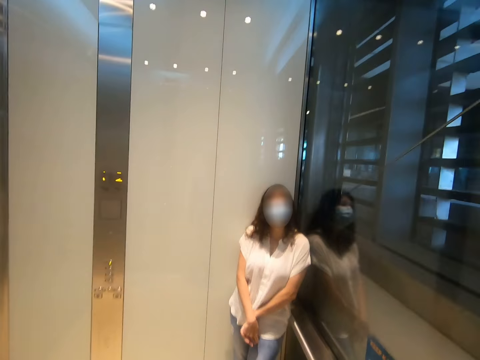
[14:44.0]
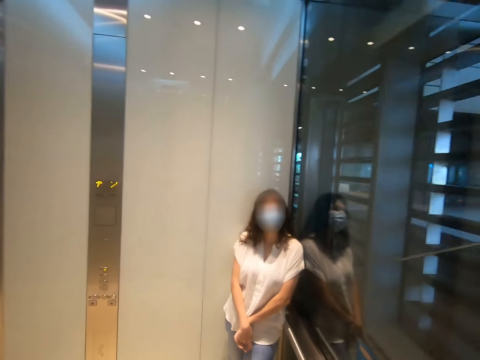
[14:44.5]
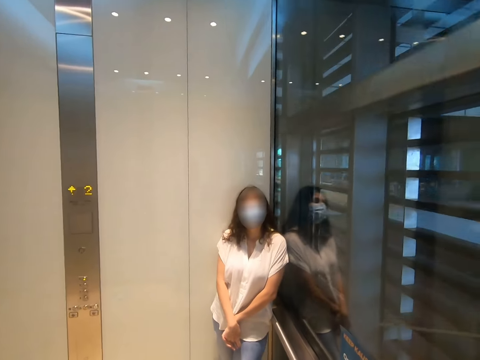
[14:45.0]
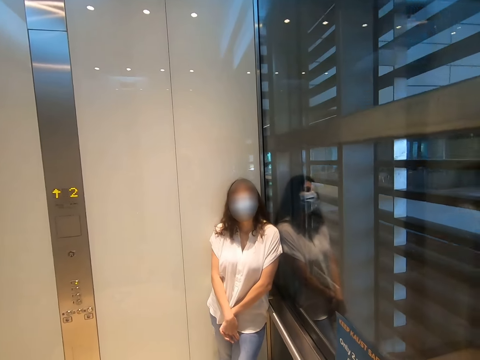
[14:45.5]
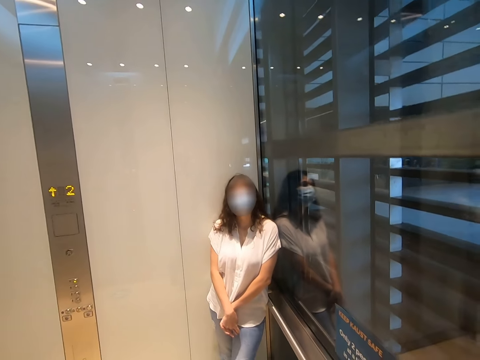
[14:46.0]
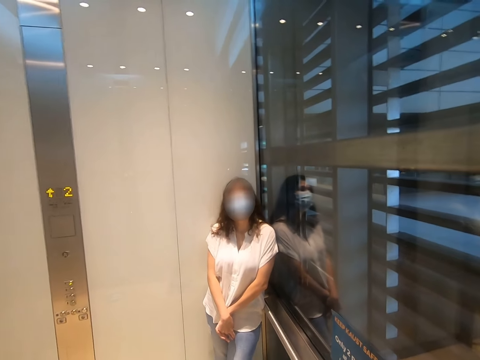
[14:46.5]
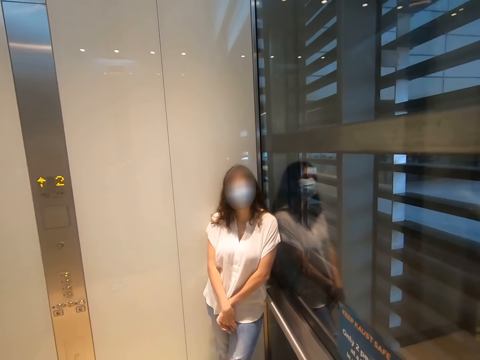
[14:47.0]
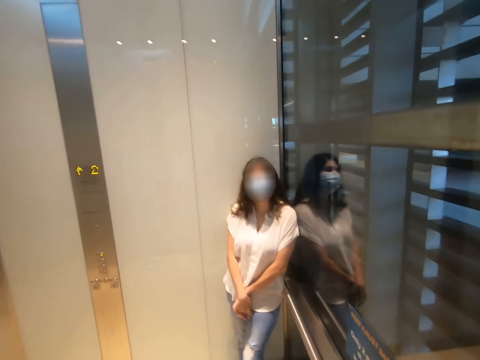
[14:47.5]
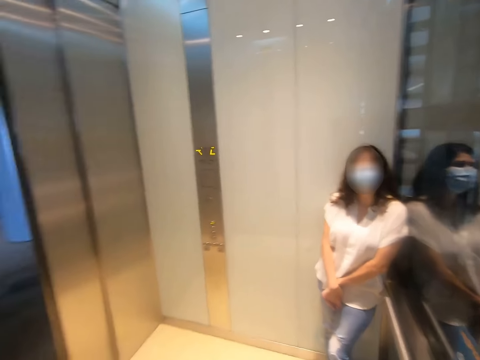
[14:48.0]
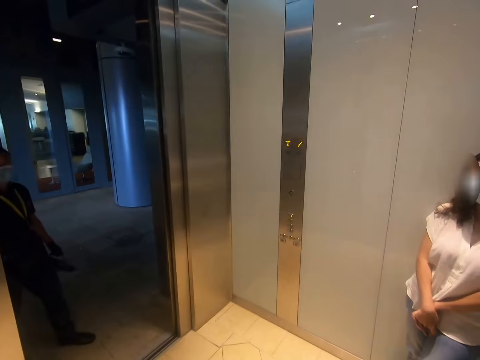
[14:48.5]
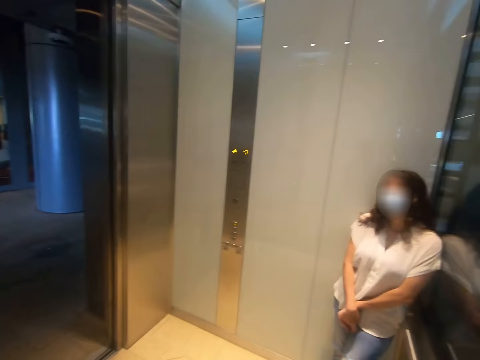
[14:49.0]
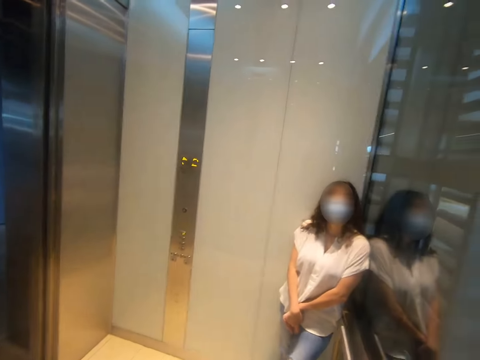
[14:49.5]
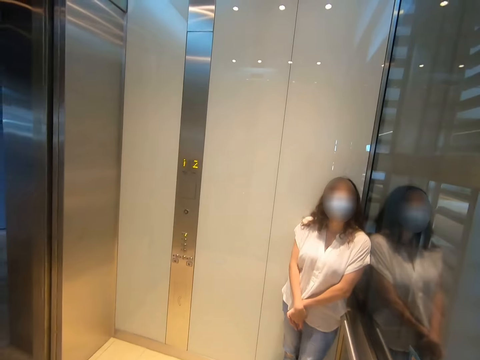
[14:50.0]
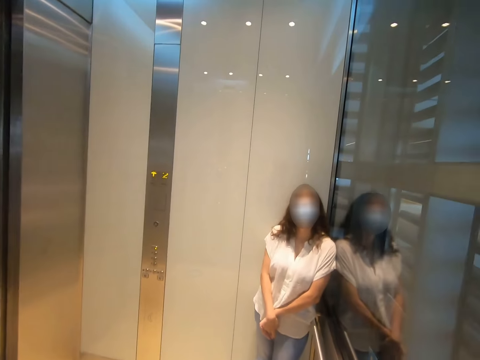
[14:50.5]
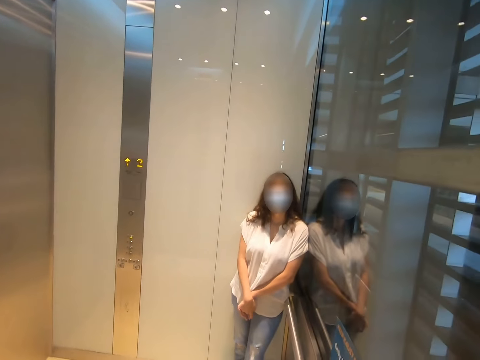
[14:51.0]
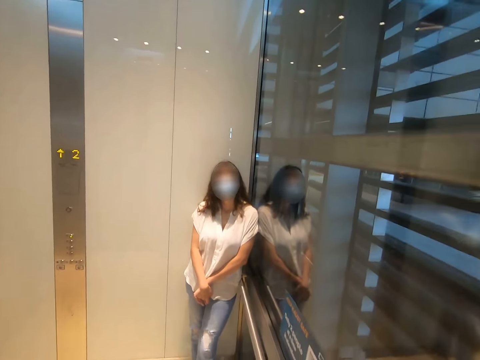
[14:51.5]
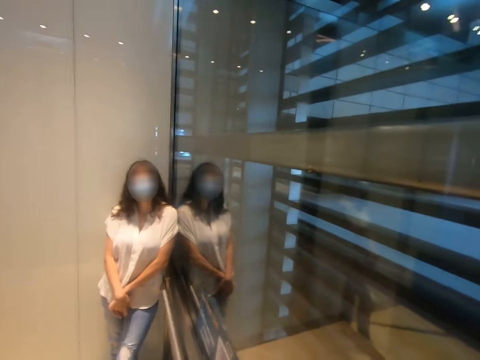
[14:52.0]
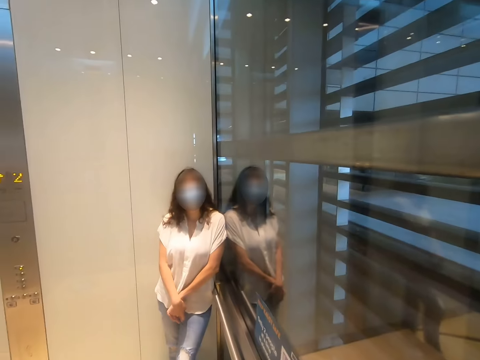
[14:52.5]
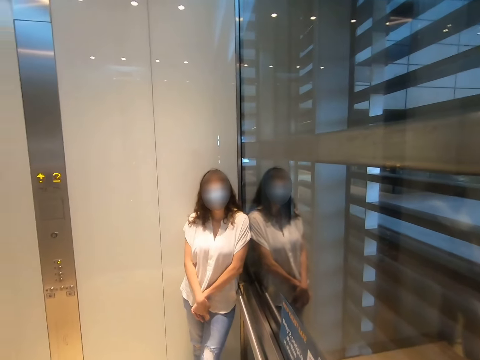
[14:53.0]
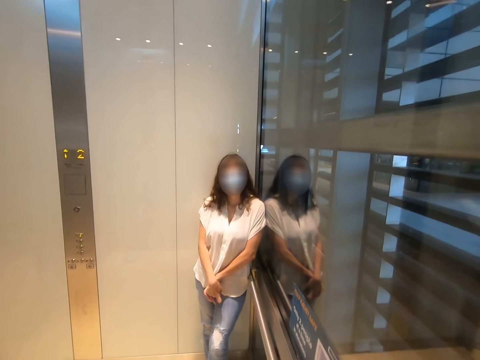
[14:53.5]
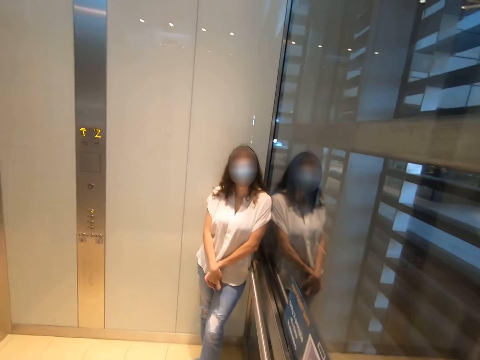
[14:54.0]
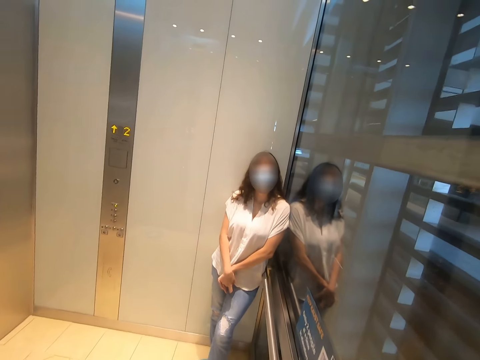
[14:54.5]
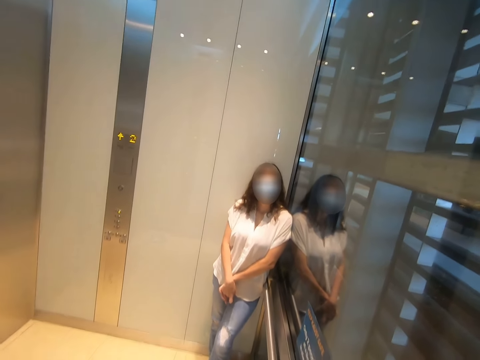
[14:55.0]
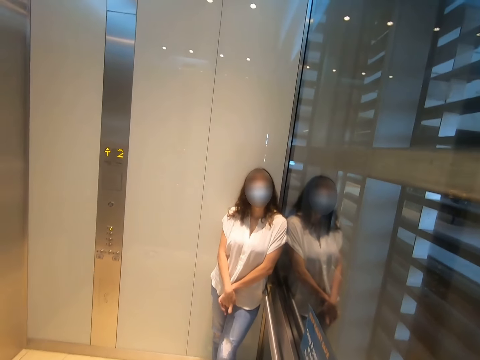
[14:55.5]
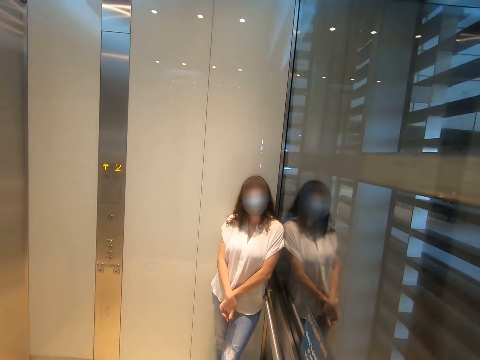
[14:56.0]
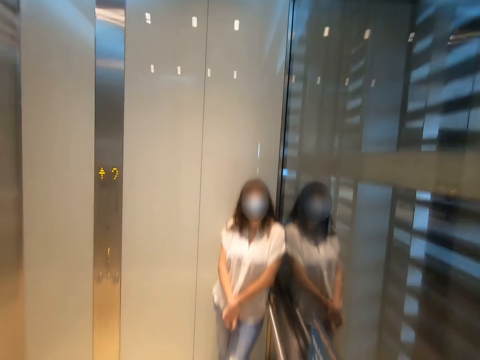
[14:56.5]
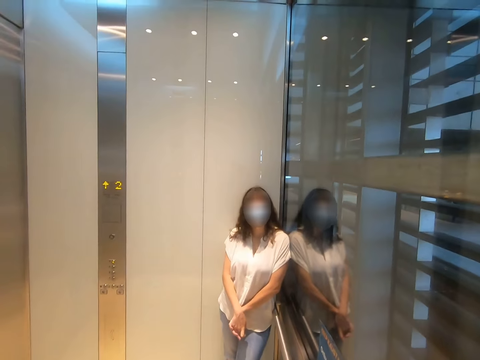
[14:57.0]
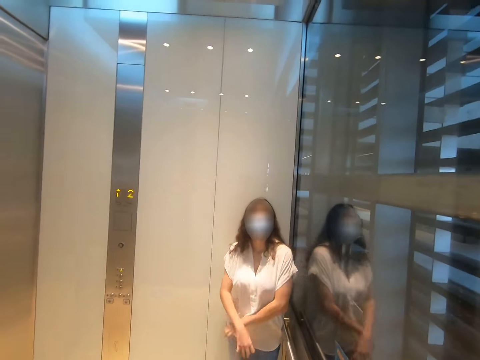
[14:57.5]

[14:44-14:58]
A man gets in the lift. The camera wearer looks around.

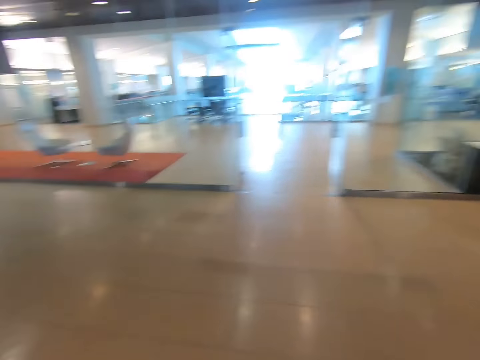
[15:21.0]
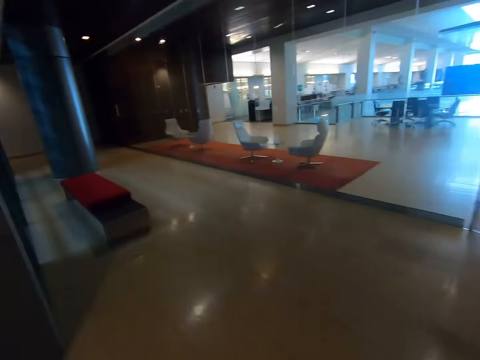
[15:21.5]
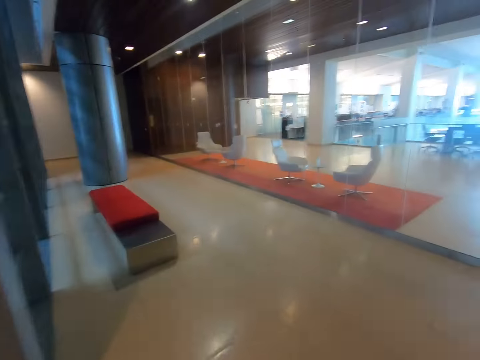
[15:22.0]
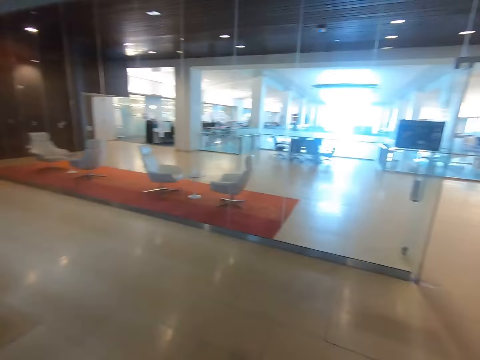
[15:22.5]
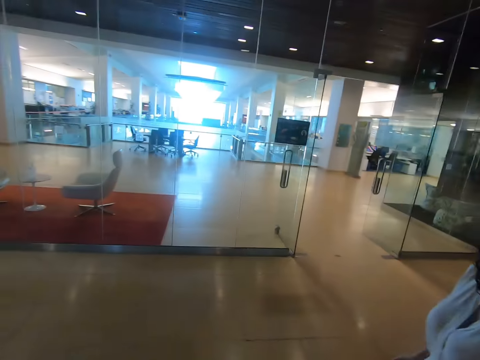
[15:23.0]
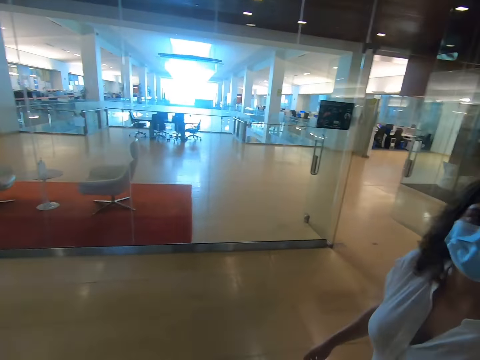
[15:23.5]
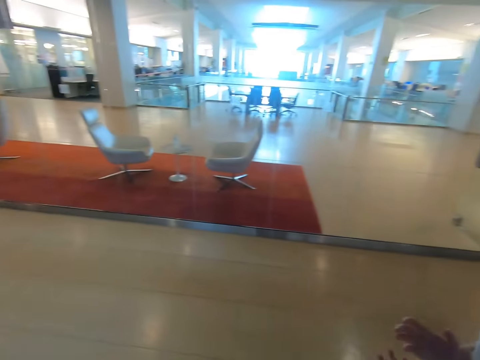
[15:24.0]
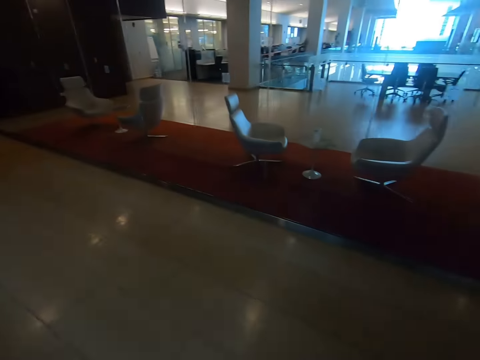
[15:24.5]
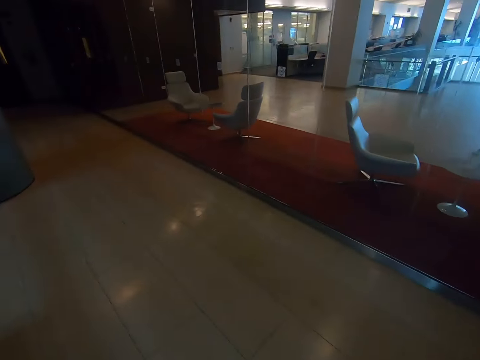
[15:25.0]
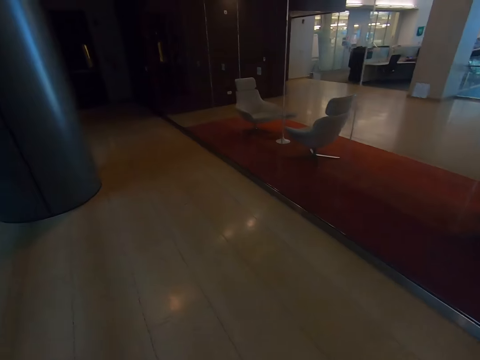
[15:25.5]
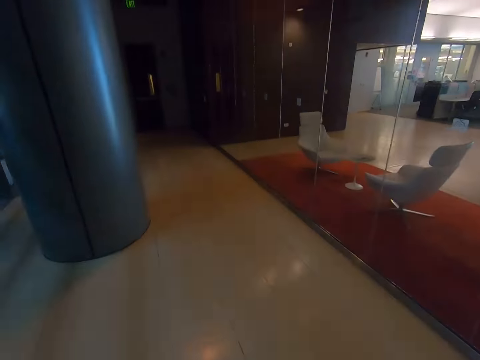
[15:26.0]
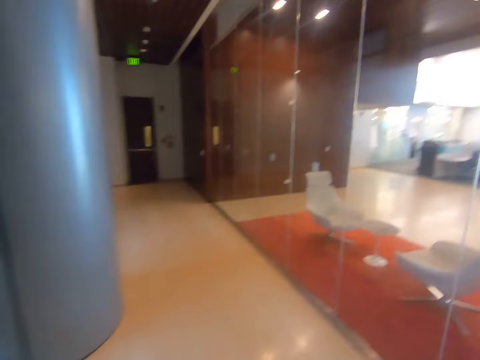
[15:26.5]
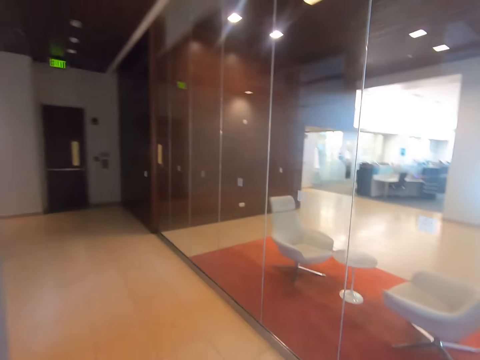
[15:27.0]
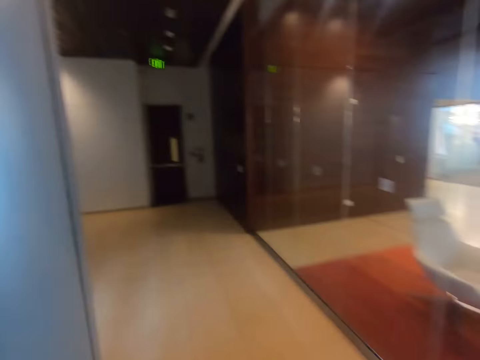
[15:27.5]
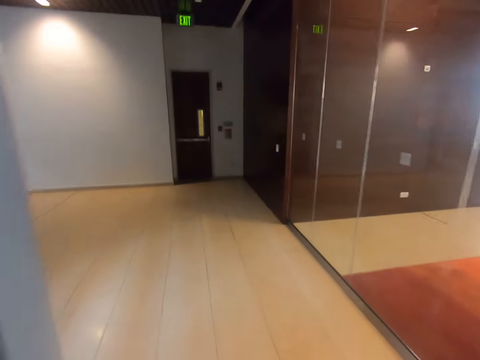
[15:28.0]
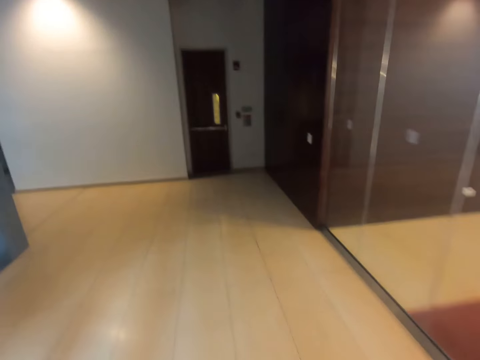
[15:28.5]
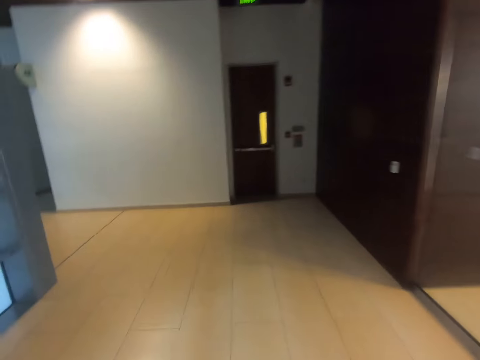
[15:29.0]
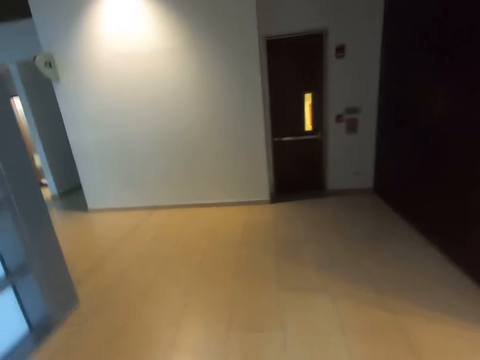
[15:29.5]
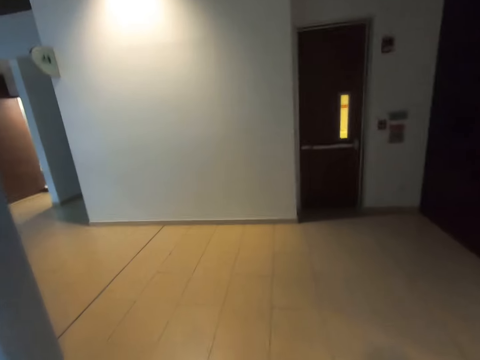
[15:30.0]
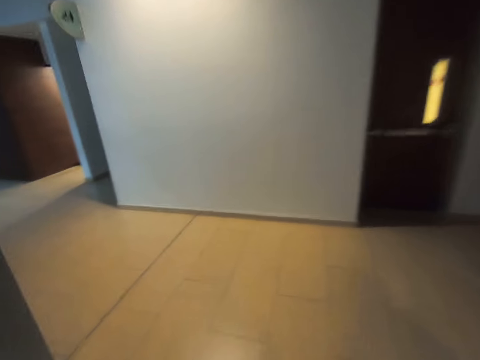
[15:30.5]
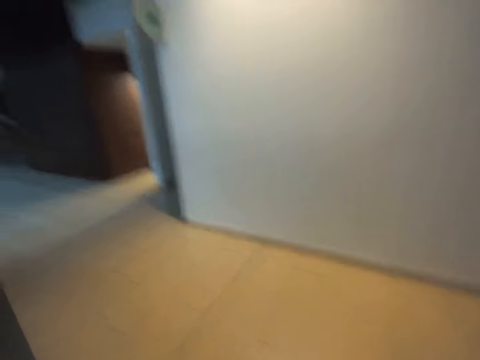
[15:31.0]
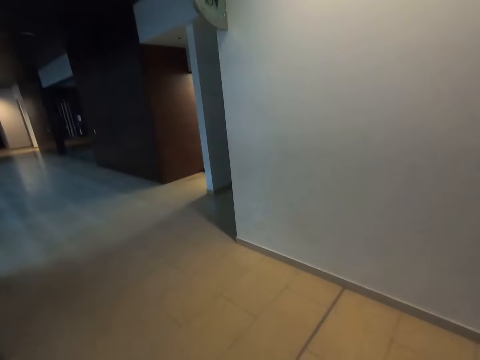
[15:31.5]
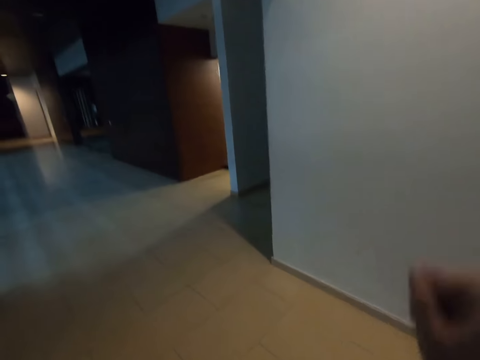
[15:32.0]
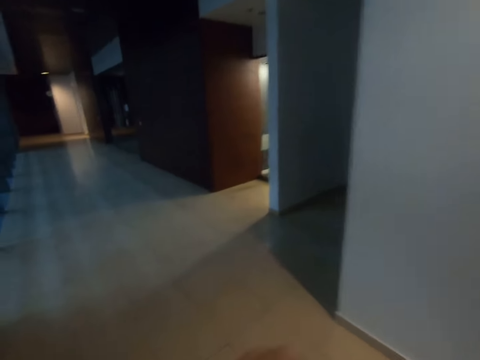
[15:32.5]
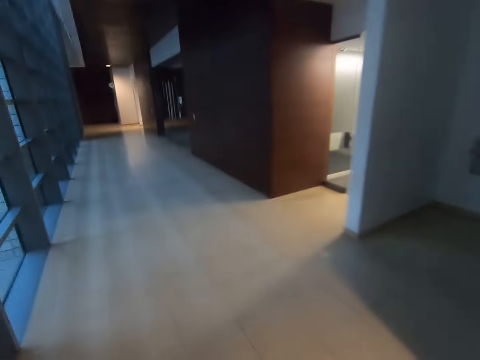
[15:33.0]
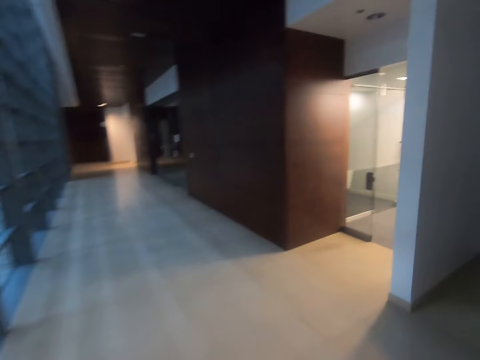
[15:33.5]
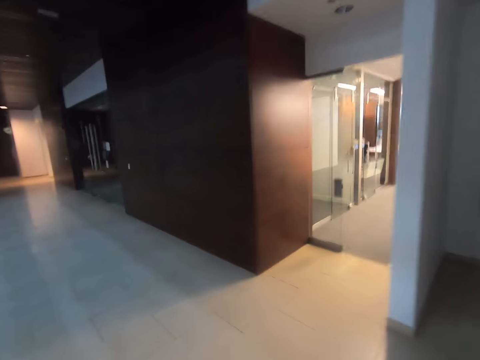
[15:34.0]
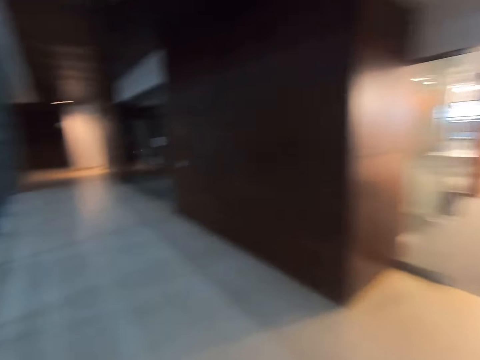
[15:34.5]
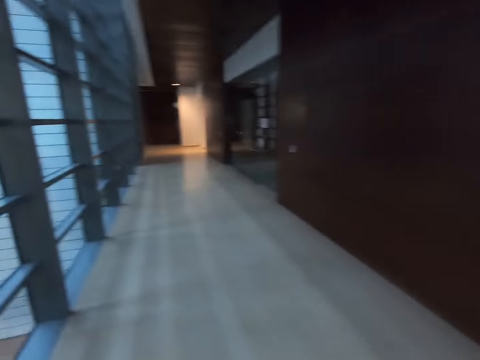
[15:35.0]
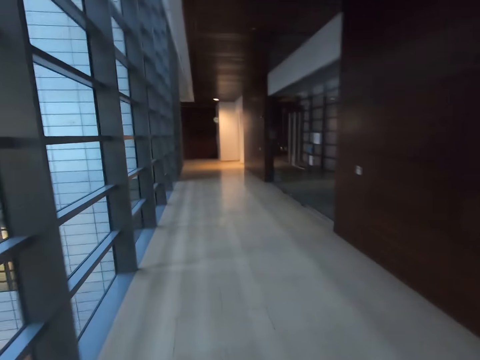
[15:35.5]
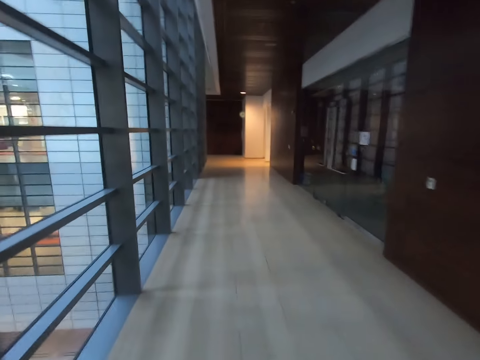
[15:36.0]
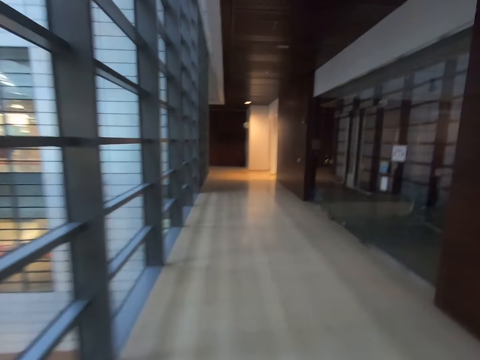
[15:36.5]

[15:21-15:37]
The camera wearer walks in the building. They walk in the building with a lady. The lady walks around. The camera wearer walks around.
